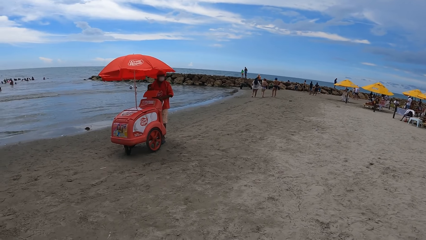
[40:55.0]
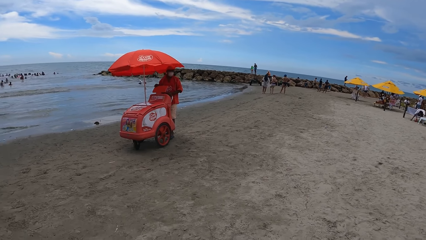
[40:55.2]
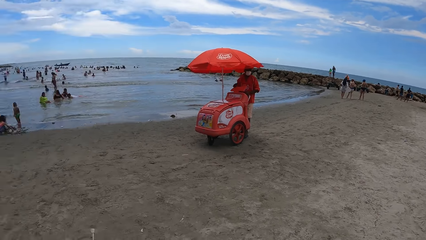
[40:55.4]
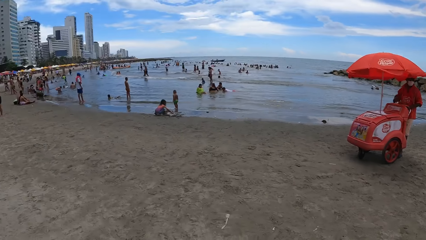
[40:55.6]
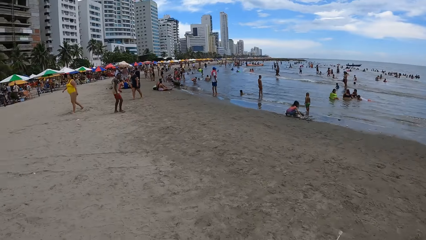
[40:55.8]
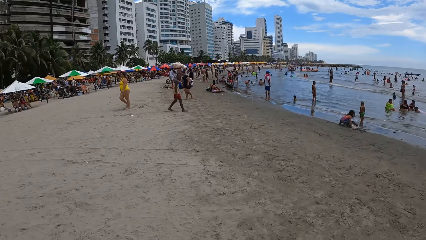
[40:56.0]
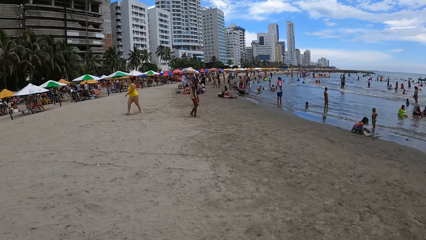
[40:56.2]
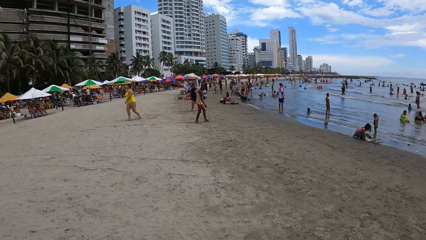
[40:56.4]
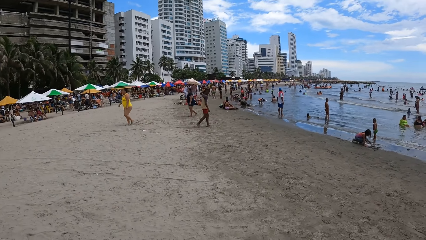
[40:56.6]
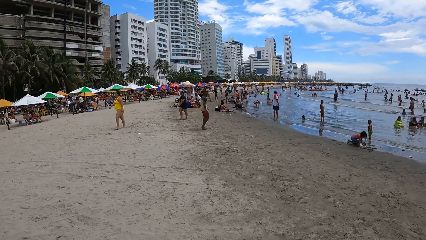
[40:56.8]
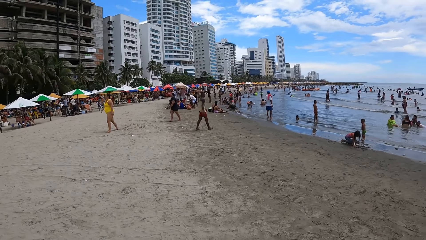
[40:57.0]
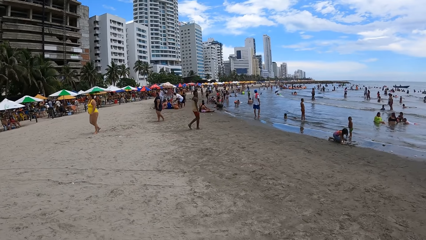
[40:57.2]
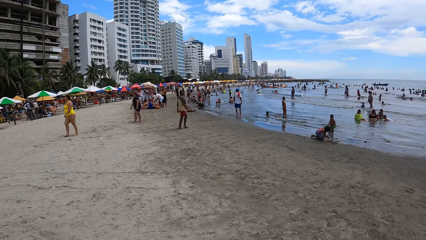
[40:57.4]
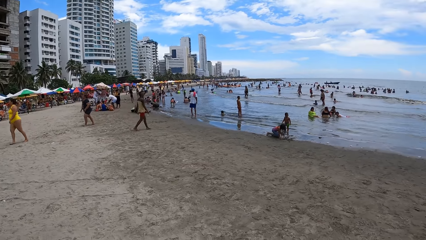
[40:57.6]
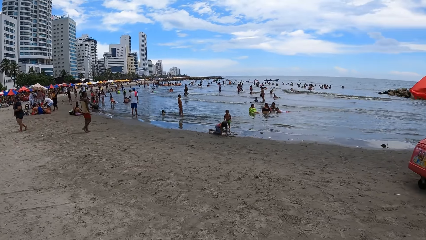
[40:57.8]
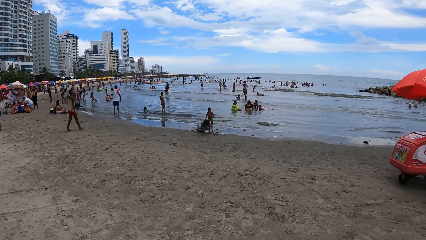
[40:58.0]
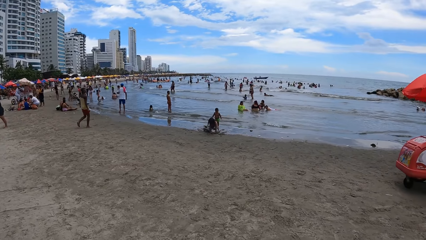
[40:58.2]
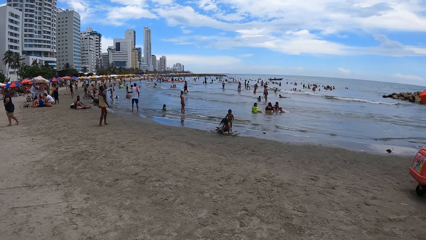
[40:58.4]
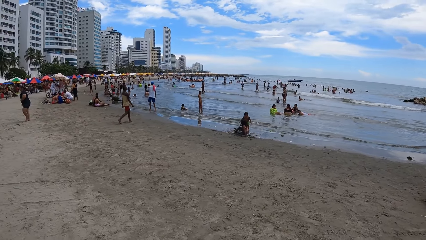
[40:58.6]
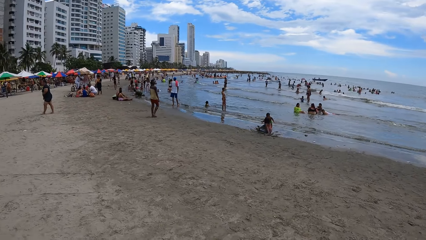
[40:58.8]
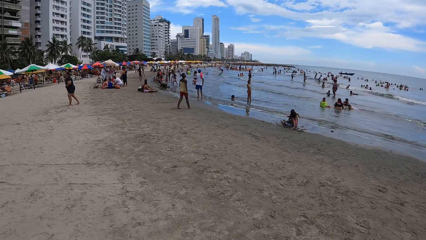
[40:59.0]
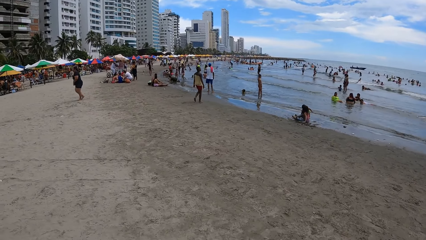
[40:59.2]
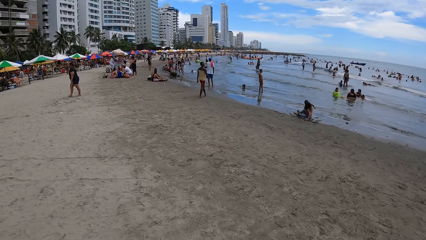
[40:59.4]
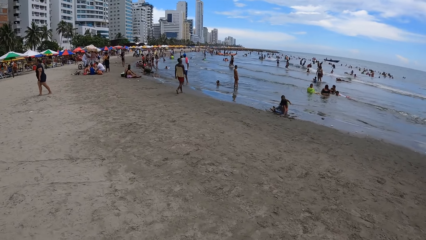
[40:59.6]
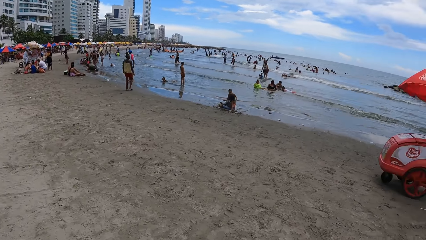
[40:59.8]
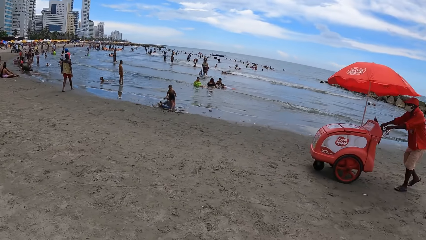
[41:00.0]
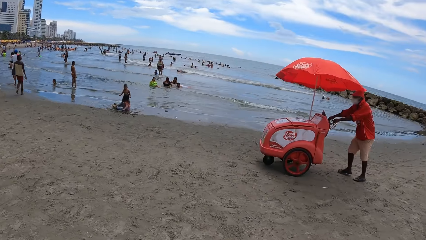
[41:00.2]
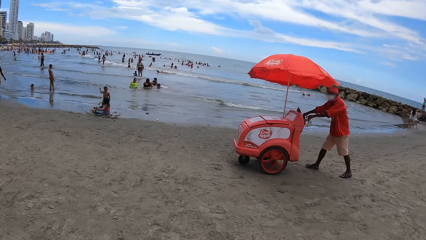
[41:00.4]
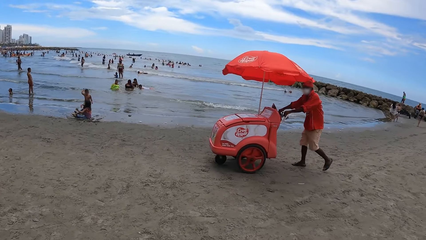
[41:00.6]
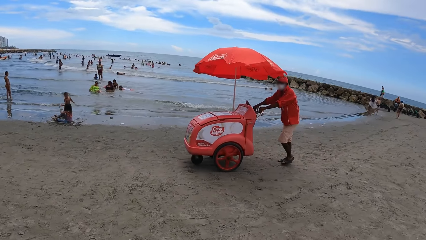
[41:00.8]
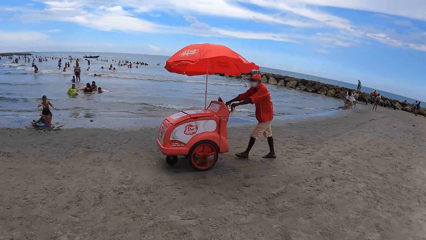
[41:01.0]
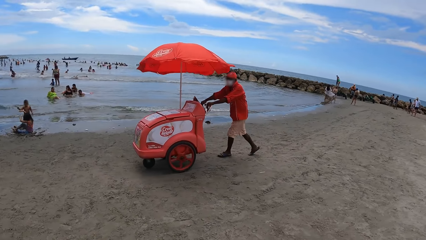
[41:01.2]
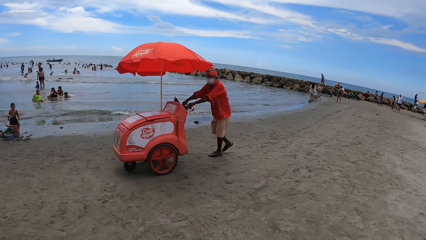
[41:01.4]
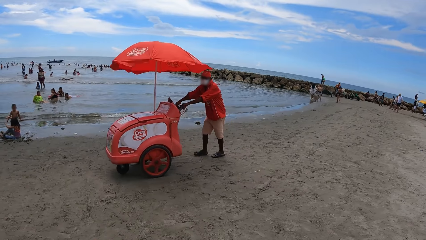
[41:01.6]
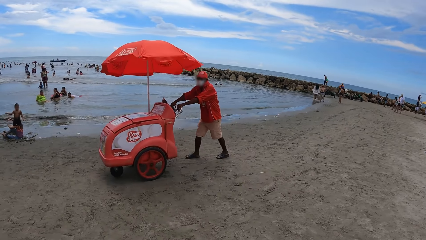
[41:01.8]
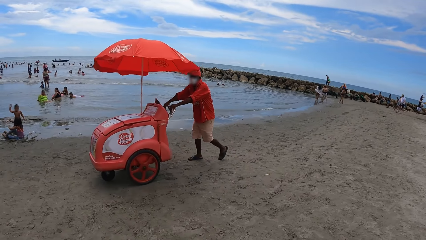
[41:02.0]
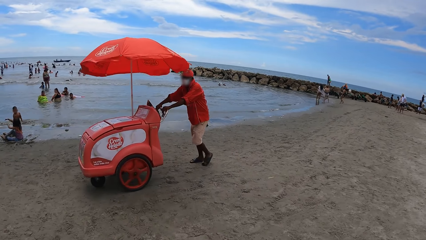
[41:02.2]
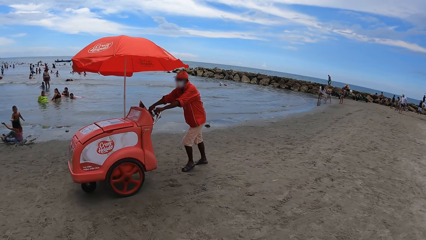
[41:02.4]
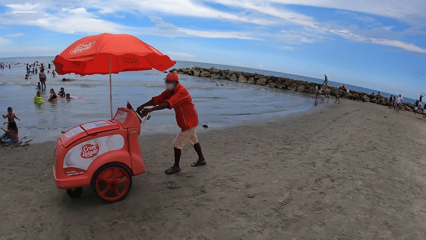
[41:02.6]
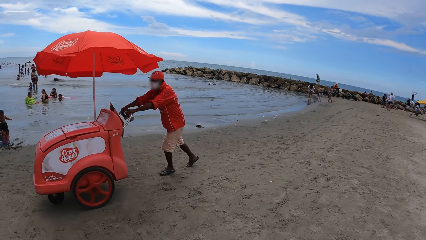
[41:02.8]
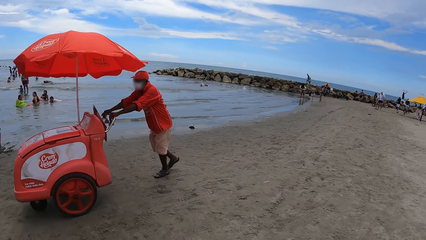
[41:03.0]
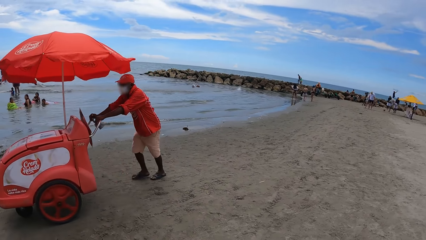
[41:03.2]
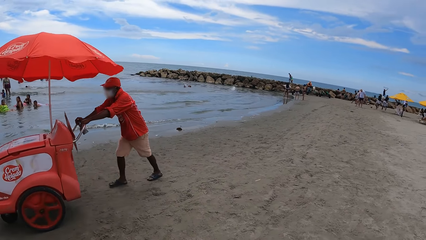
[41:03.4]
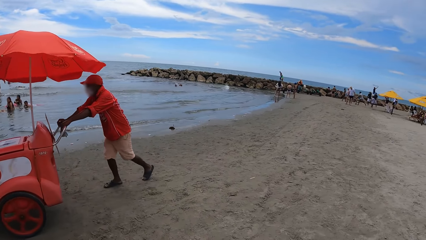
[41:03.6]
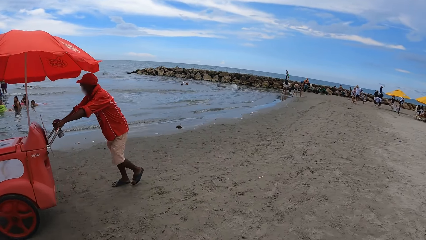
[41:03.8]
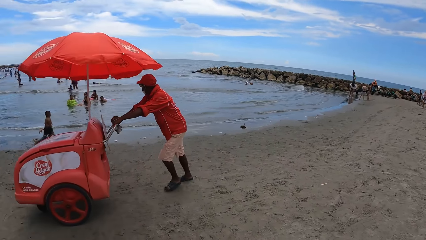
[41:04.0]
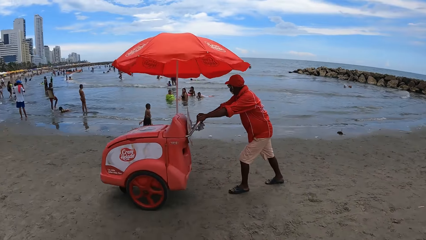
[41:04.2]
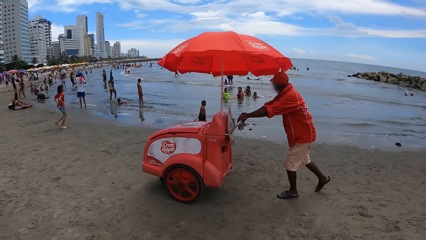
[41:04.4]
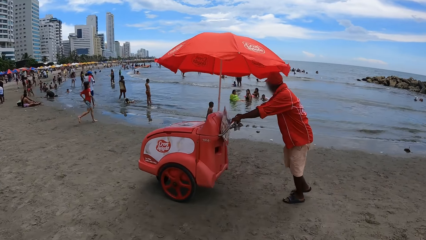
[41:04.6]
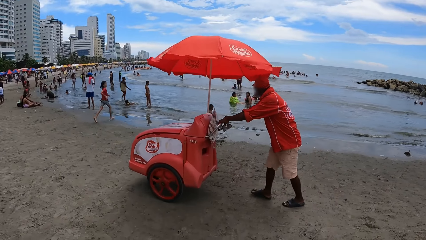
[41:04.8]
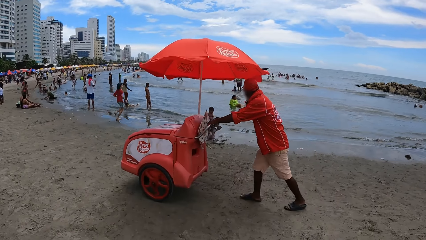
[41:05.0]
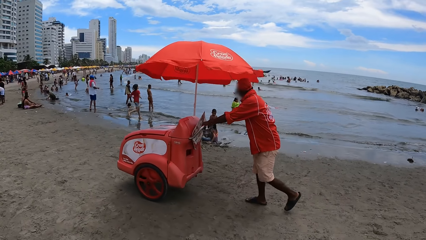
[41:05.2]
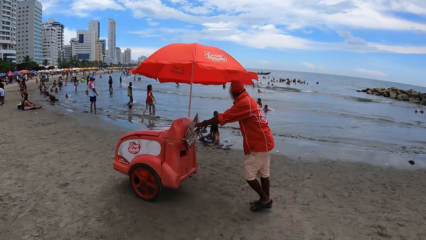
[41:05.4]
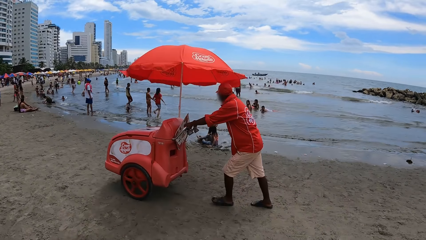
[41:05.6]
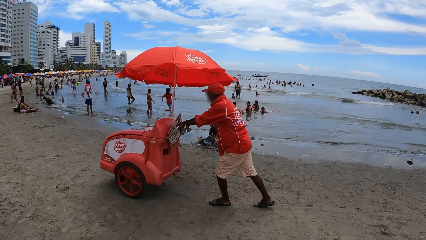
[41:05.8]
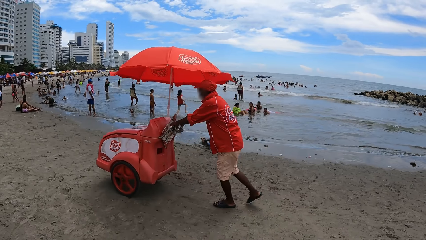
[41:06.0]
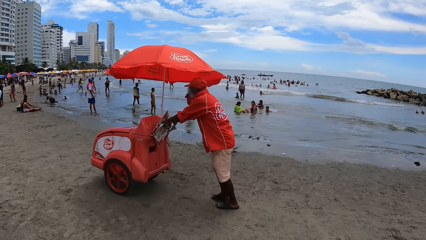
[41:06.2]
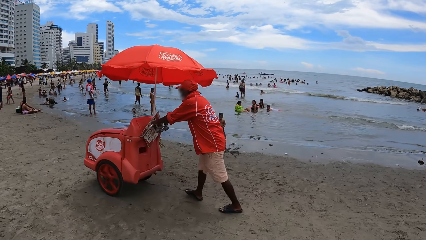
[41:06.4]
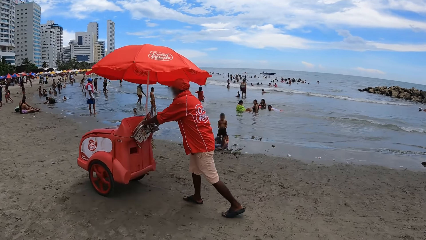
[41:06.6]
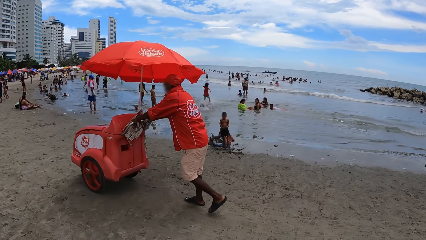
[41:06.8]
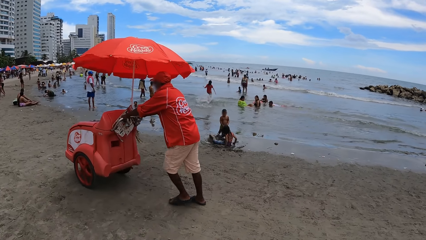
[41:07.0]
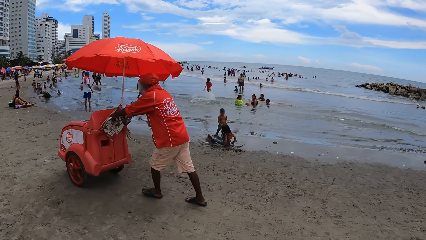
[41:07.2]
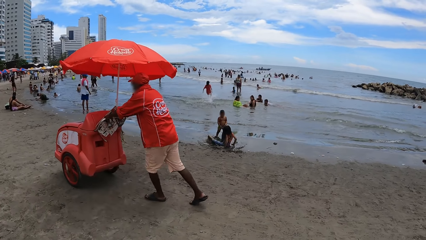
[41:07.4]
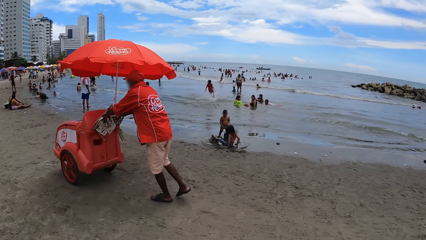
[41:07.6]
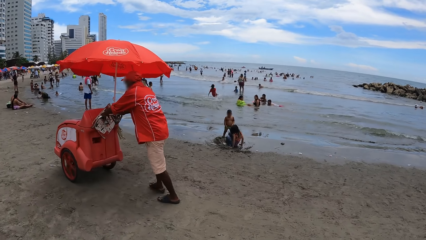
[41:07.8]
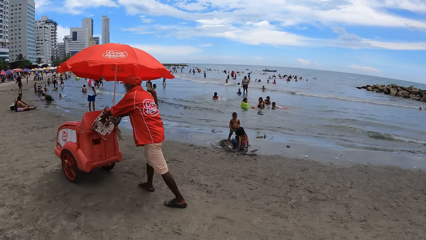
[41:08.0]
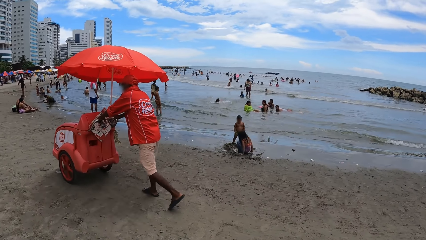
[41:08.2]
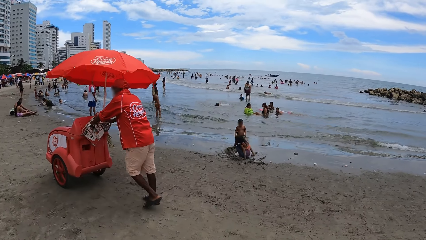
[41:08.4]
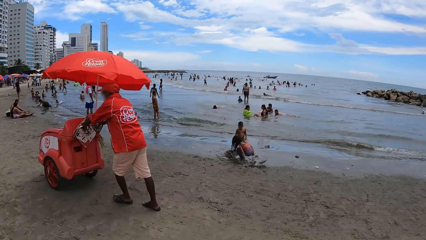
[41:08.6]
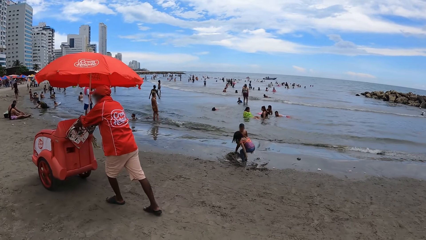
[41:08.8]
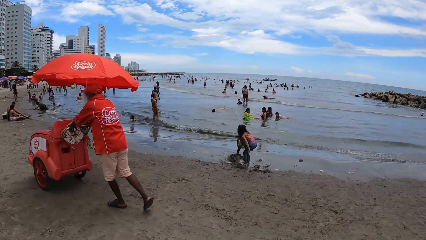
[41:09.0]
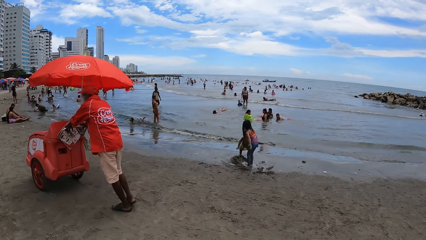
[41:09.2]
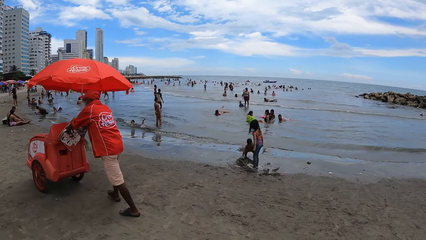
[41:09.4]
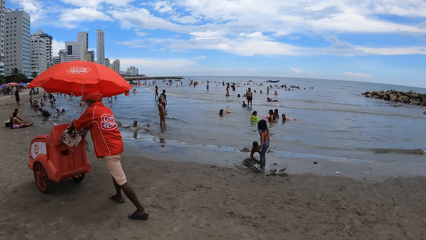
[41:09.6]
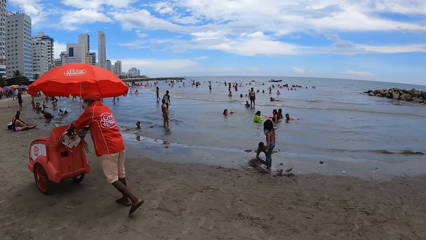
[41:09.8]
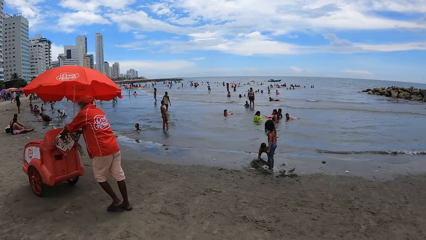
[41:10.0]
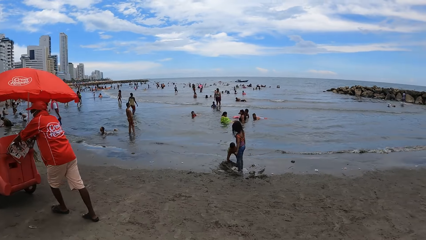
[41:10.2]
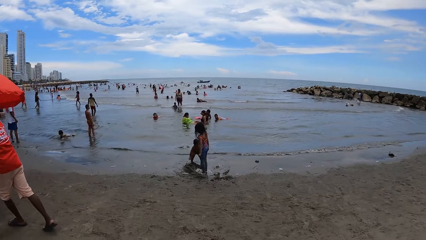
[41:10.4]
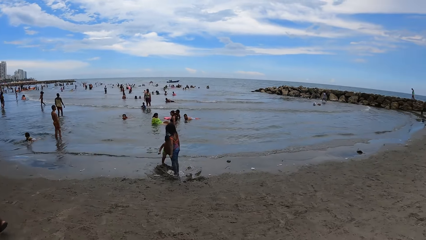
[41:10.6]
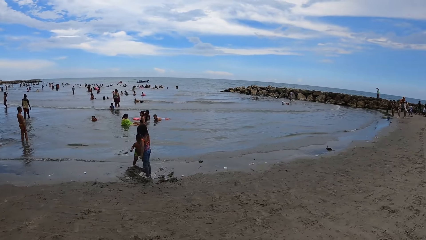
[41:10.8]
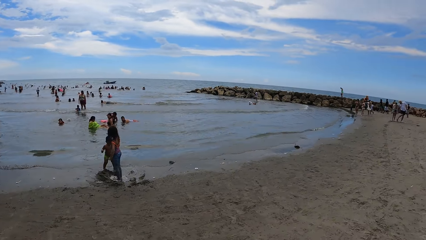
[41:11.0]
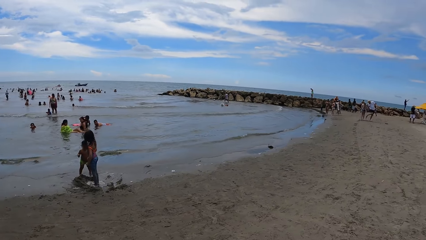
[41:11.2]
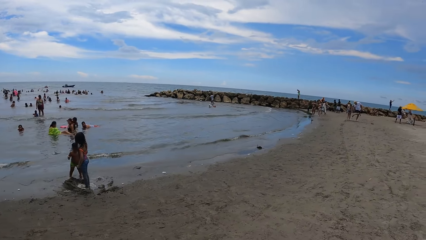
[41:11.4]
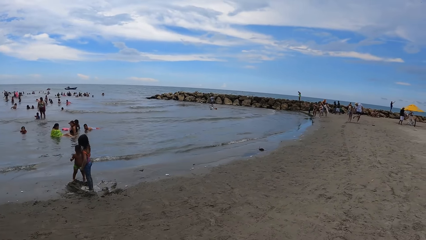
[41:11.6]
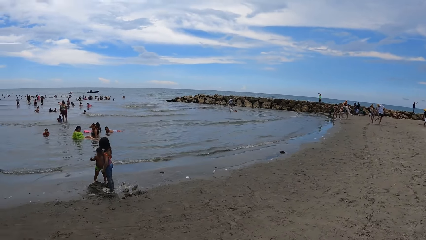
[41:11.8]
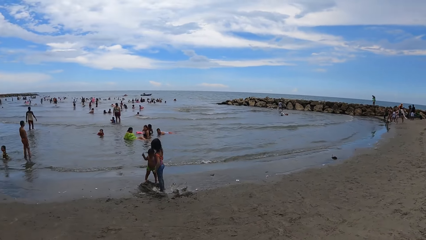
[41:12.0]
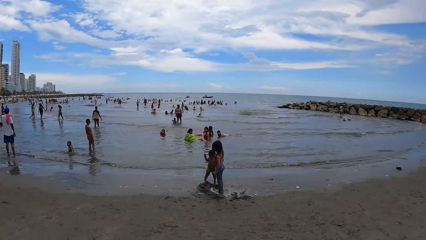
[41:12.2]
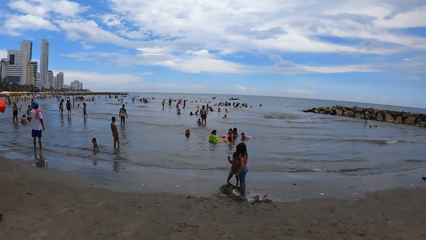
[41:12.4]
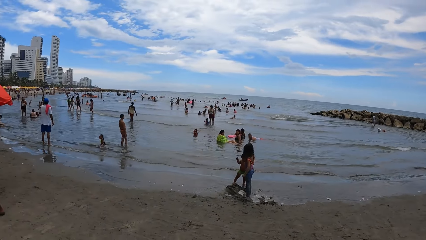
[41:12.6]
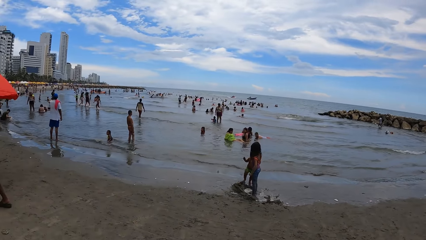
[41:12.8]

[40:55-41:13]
The camera wearer looks around. They look around repeatedly.
